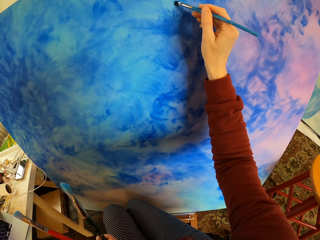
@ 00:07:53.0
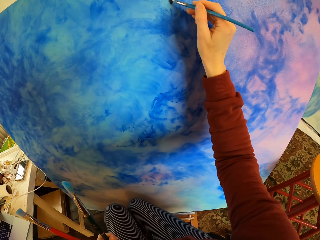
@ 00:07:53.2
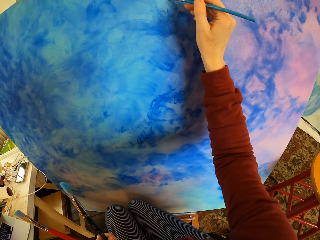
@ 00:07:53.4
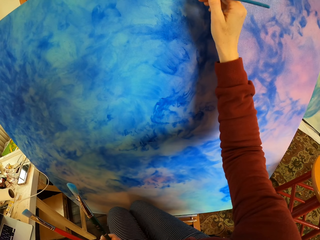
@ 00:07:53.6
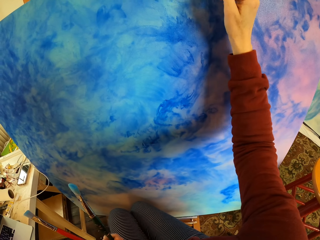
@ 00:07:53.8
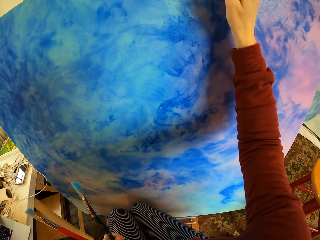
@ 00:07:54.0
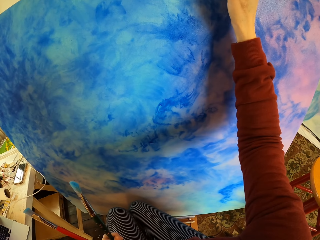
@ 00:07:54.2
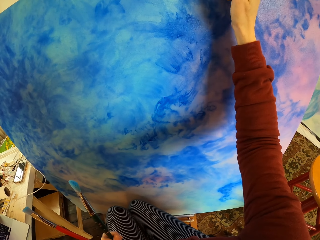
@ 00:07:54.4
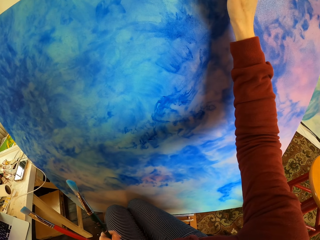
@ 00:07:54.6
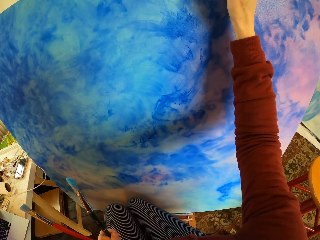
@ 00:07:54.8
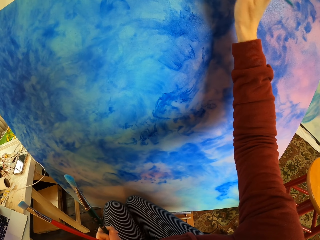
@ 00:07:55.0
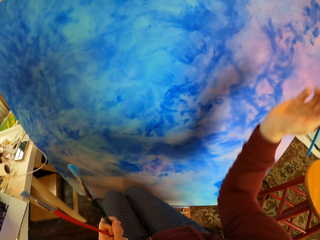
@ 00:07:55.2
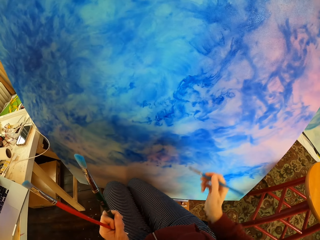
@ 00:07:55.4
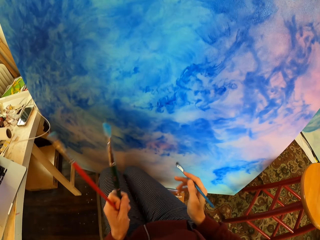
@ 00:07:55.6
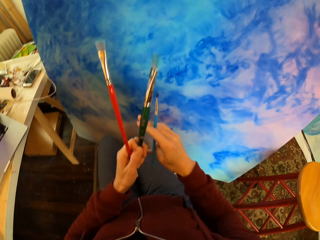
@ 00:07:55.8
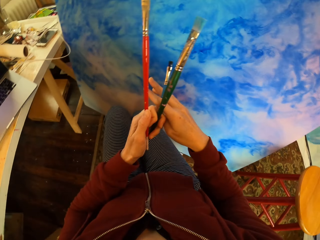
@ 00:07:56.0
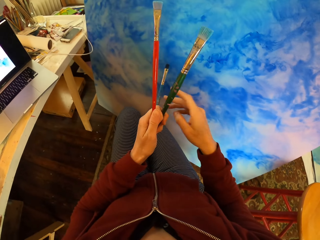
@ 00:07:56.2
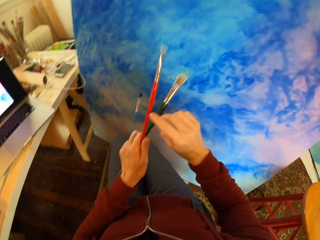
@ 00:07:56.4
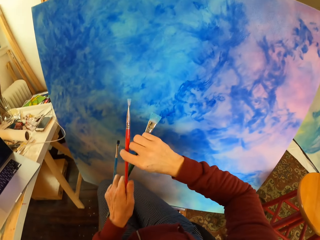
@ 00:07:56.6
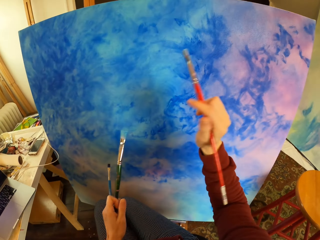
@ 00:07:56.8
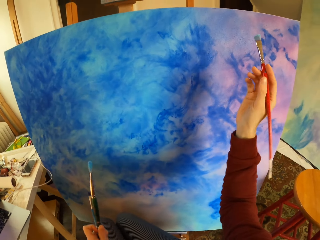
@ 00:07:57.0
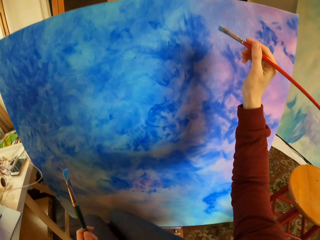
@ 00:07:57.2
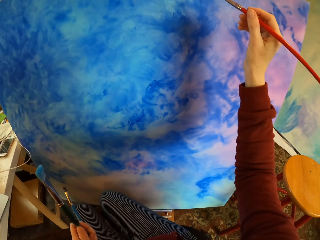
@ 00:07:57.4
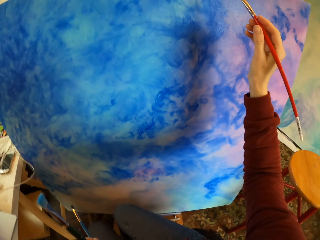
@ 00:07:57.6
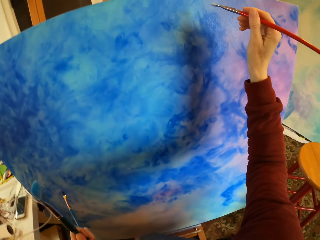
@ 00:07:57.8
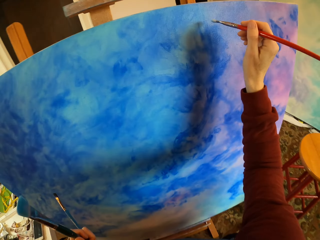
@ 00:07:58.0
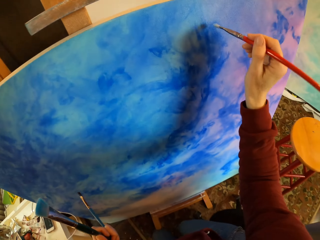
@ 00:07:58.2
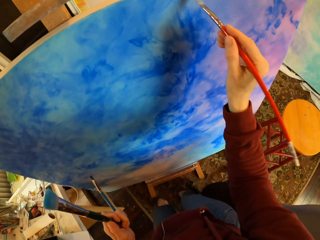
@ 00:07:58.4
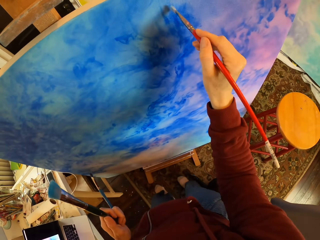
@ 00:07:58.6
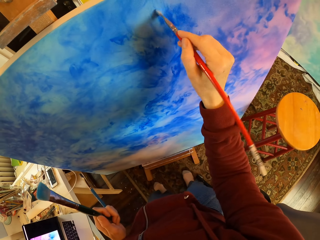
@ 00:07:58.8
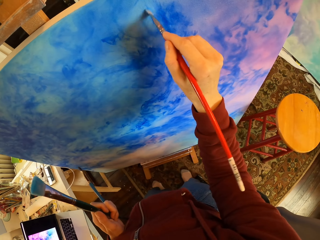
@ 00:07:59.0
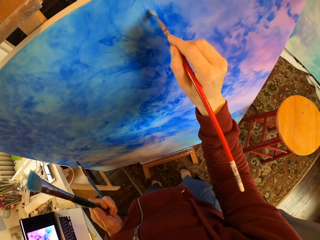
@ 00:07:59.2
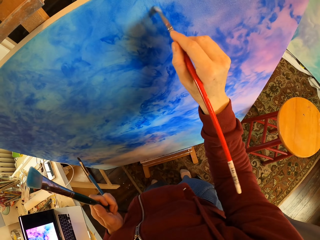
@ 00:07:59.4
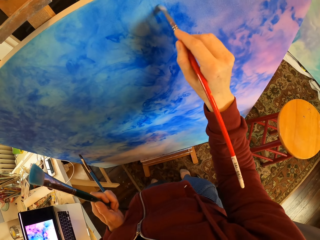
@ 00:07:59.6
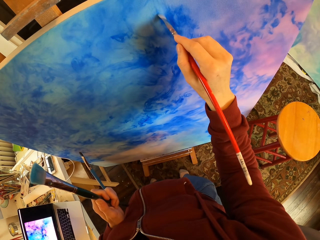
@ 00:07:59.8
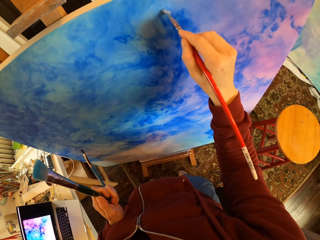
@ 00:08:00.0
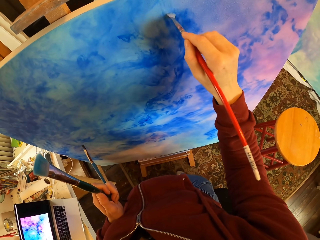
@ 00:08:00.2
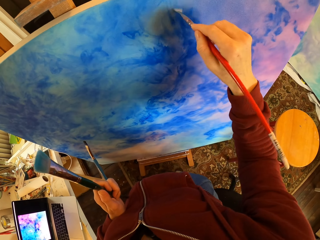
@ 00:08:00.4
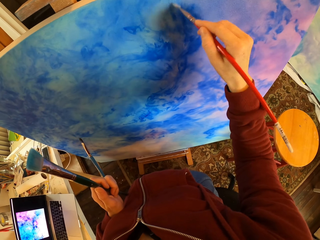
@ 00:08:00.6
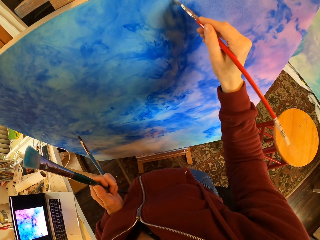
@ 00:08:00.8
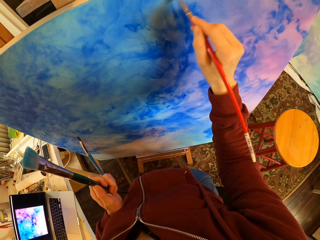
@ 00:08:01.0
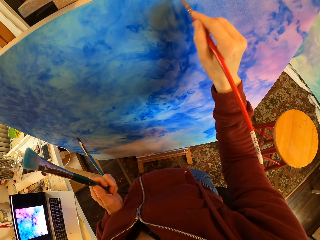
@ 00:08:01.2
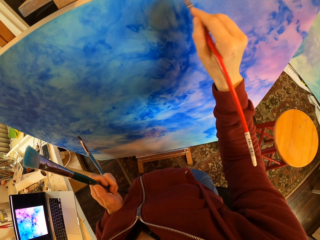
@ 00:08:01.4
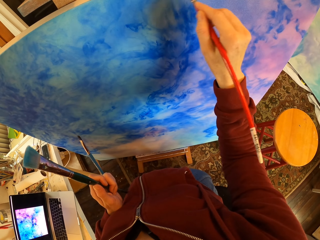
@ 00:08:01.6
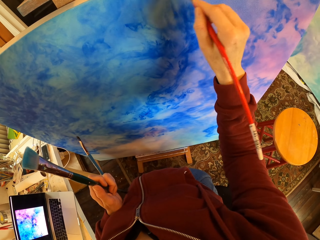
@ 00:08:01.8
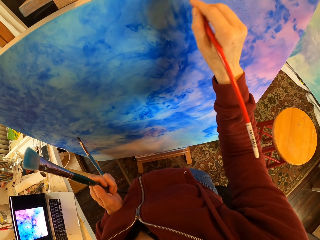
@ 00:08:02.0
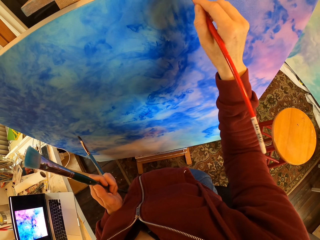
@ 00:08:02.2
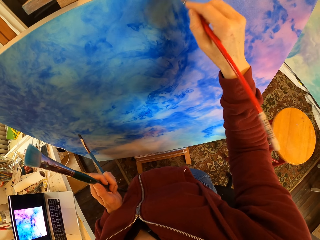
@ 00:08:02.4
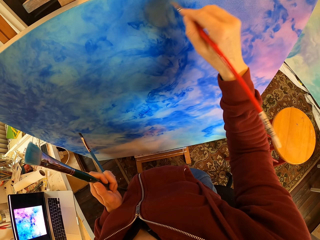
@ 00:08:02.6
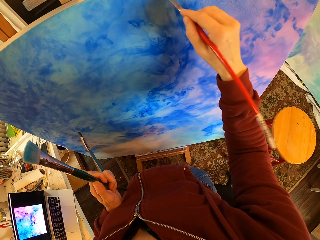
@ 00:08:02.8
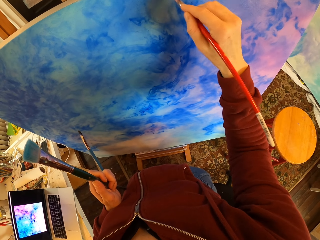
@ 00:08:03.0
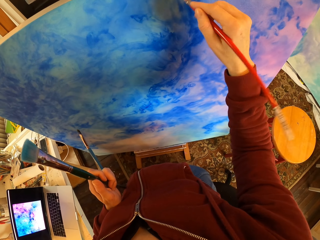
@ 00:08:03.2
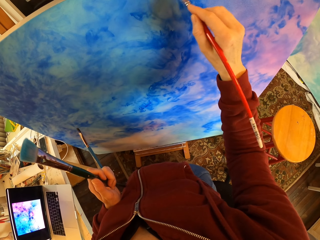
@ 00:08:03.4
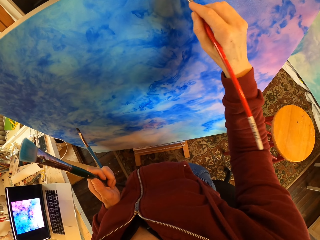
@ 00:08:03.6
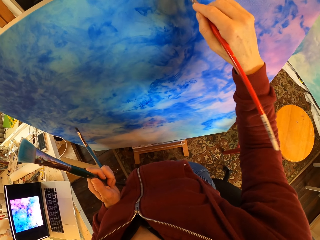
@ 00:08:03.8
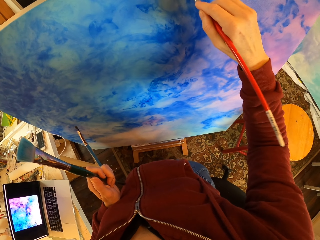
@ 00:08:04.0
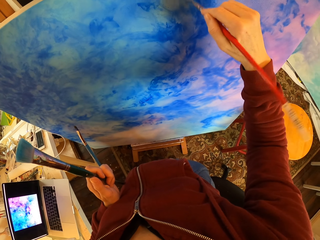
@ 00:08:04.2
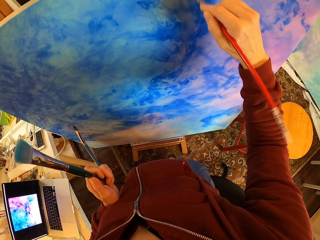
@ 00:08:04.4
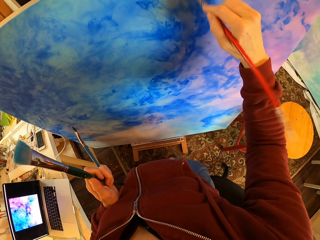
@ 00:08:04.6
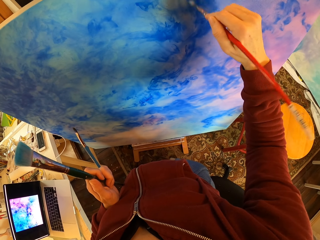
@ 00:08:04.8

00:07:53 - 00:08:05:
The camera wearer switches the paintbrush. They paint the picture. They polish the paint on the art.

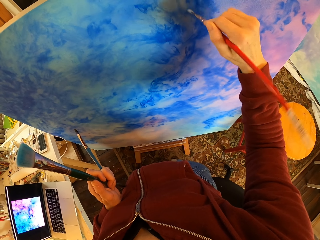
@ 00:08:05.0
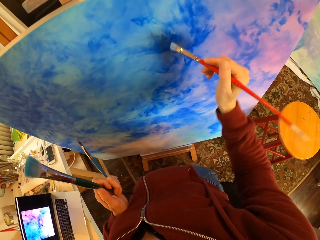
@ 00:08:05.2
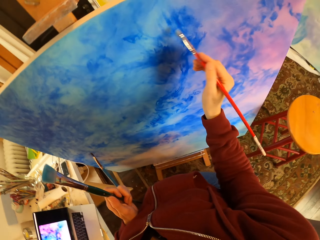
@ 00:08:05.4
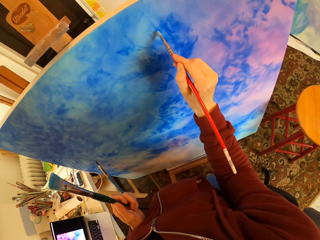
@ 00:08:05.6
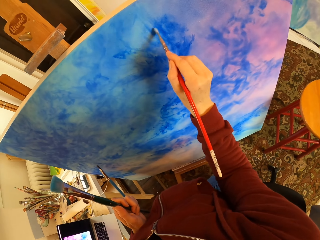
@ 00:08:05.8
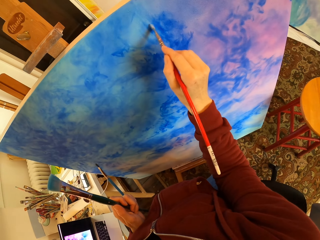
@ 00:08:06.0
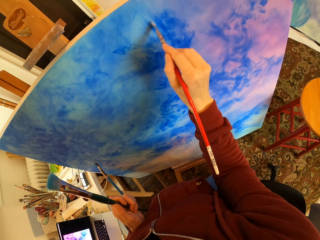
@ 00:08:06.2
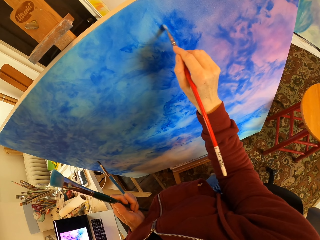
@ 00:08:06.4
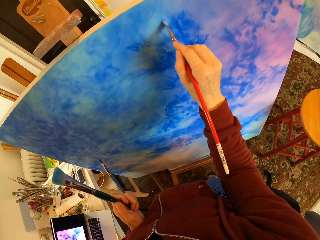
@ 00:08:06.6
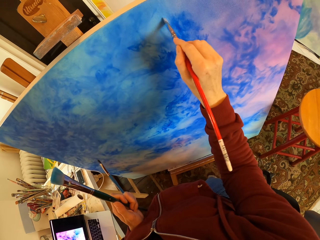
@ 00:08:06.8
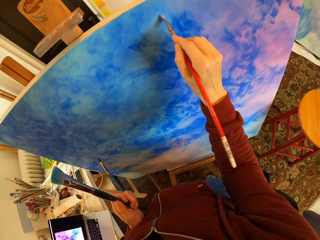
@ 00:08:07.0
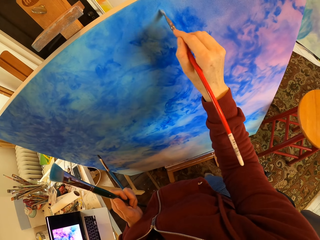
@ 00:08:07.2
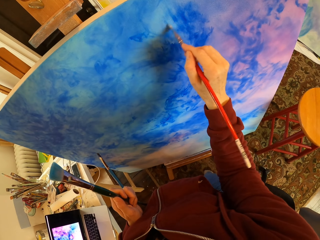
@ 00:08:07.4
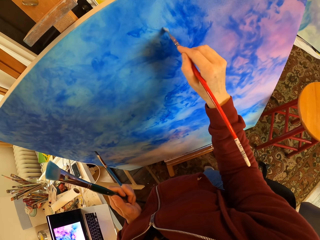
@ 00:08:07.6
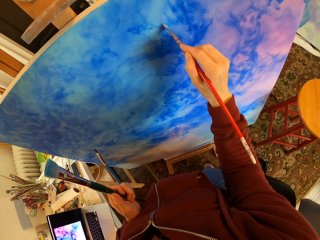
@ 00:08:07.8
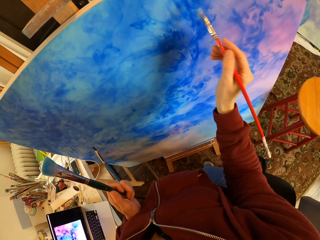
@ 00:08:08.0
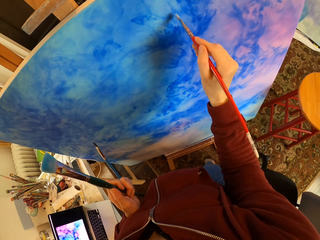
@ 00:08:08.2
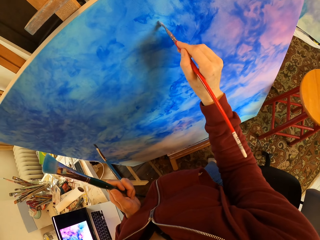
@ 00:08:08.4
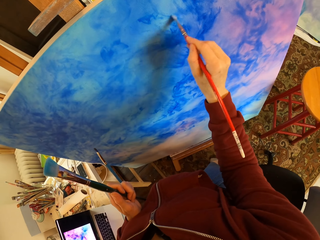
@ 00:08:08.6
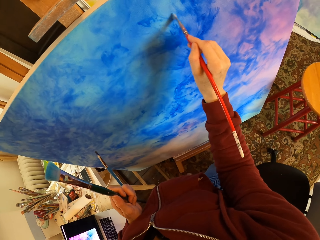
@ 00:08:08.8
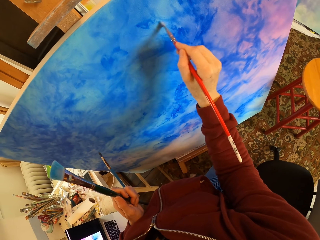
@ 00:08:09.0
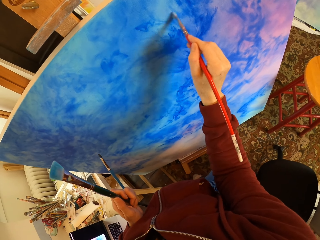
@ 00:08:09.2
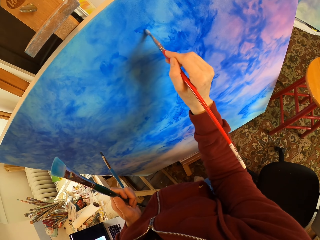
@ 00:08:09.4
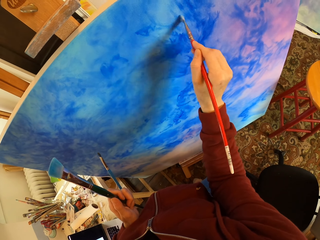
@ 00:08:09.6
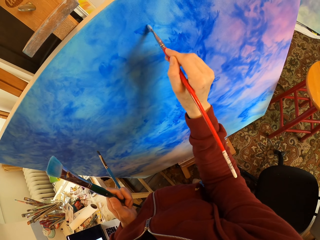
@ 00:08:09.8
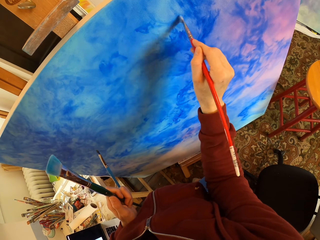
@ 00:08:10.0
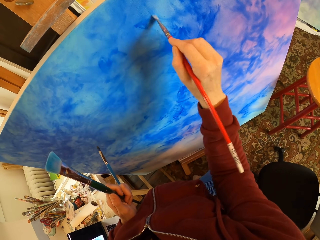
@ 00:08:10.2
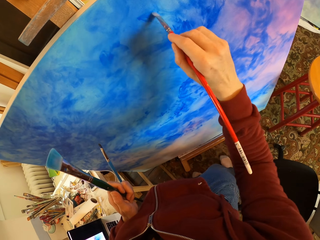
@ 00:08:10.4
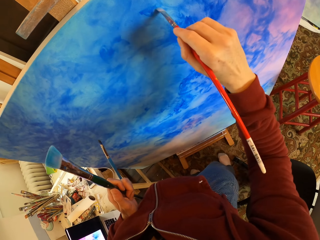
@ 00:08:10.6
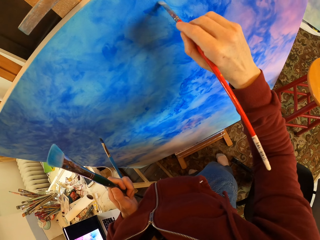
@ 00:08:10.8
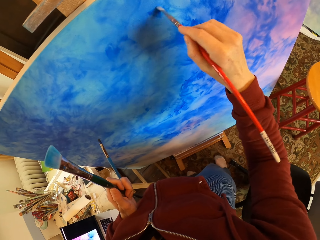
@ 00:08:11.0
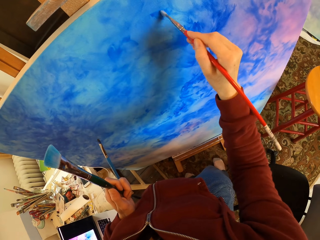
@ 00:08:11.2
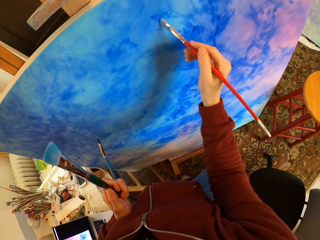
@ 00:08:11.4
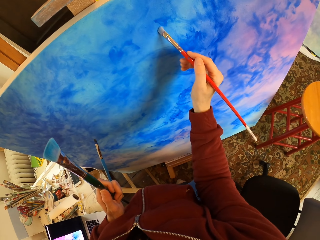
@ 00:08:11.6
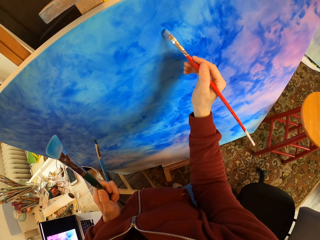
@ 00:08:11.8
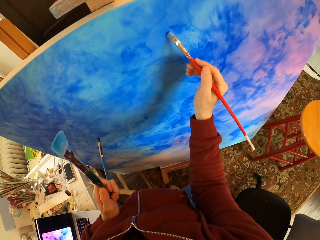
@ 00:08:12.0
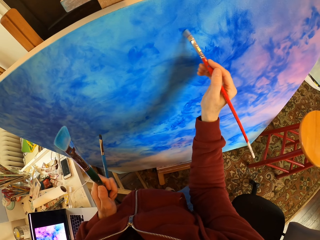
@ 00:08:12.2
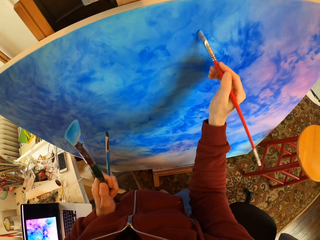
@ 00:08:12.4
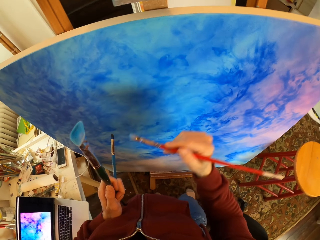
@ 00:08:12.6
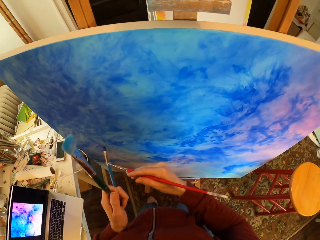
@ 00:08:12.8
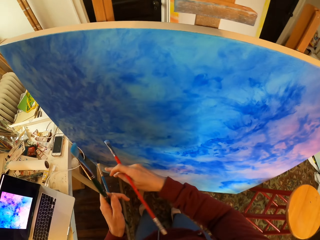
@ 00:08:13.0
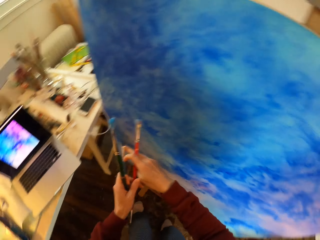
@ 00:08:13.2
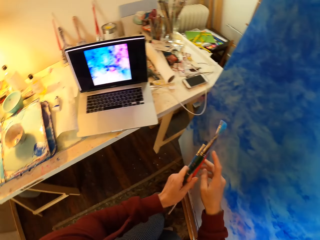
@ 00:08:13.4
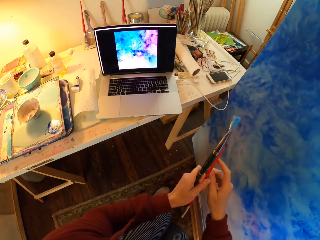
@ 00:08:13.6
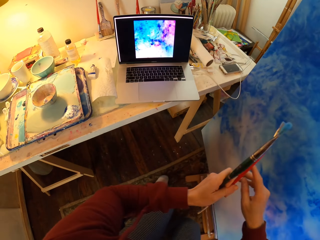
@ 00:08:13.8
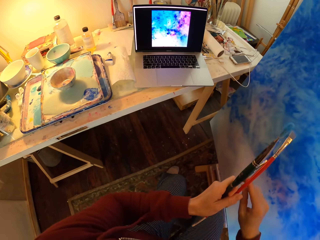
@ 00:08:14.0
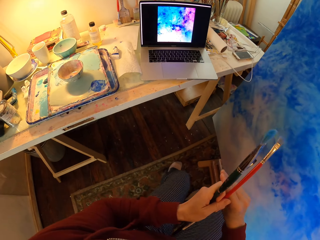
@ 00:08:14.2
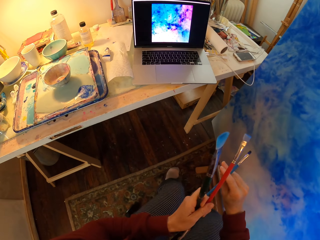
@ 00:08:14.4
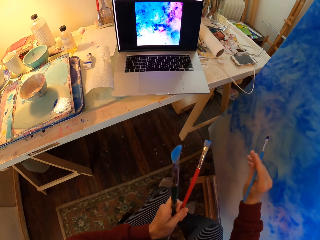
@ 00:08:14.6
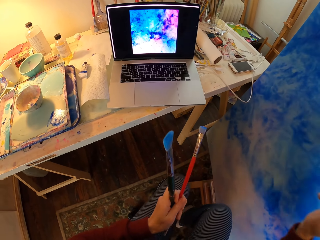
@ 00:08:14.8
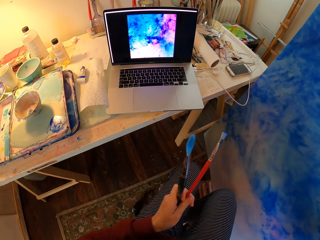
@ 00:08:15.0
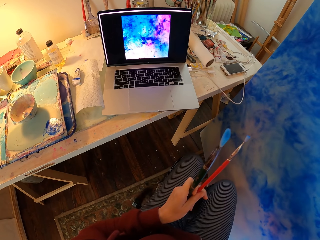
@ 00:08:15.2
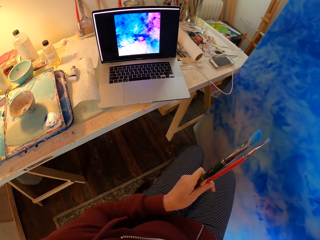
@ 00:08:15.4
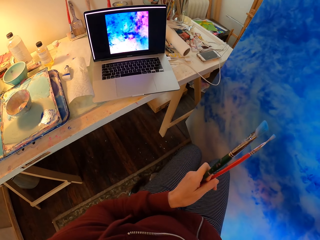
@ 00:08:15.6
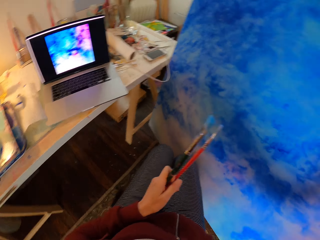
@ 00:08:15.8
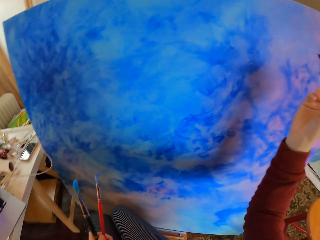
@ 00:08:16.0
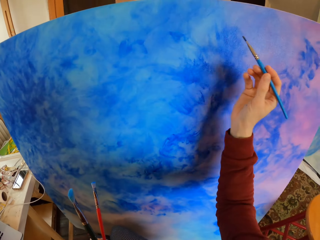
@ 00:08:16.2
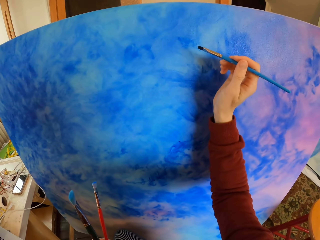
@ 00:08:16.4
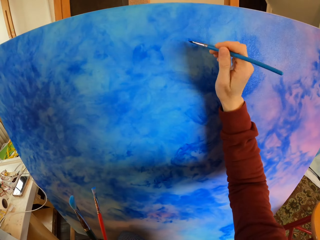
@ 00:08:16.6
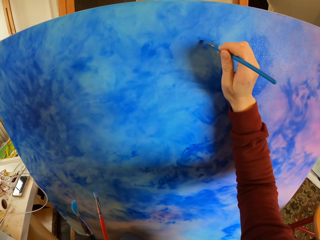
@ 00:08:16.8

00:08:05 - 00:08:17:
The camera wearer switches the paintbrush. They look at the laptop. They paint the picture.
